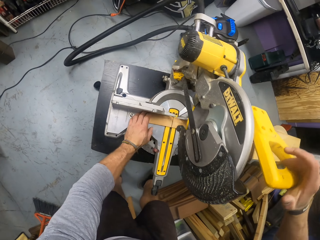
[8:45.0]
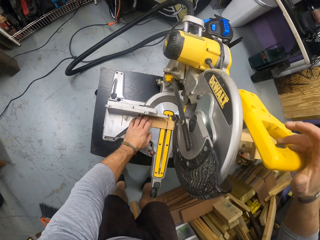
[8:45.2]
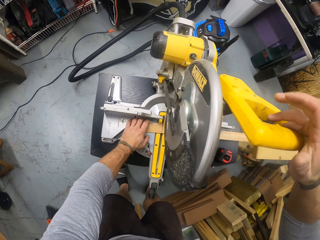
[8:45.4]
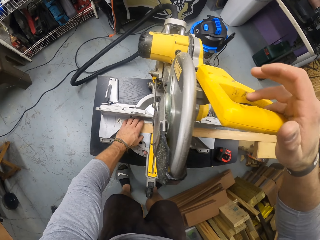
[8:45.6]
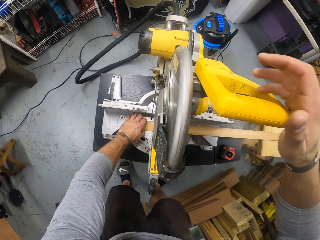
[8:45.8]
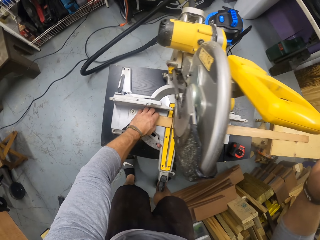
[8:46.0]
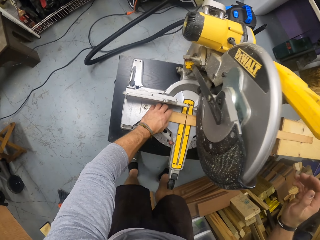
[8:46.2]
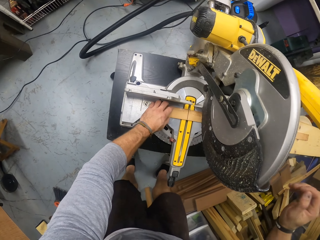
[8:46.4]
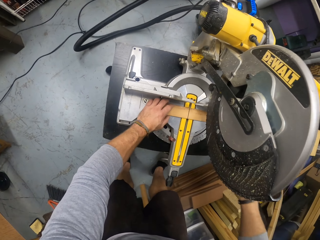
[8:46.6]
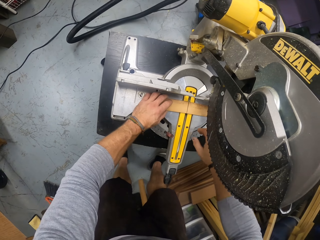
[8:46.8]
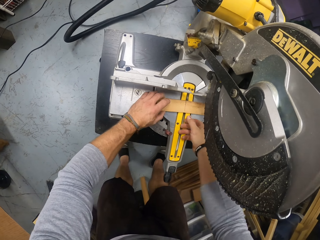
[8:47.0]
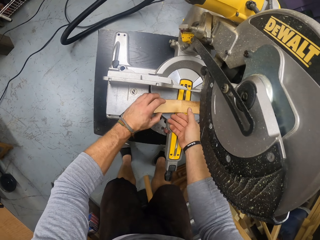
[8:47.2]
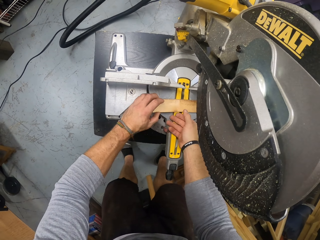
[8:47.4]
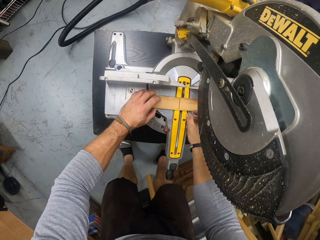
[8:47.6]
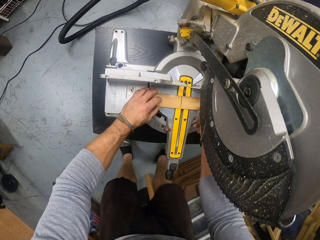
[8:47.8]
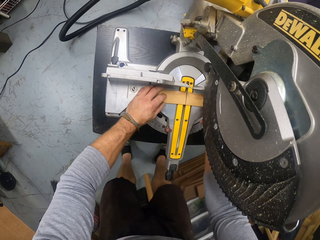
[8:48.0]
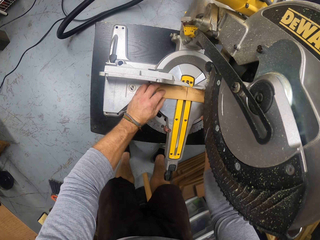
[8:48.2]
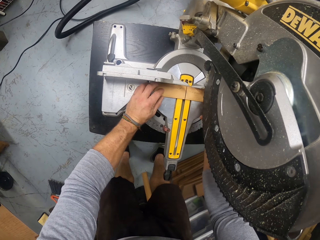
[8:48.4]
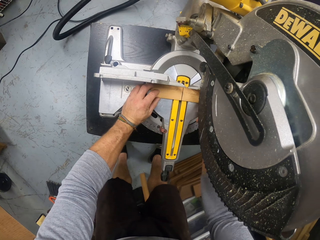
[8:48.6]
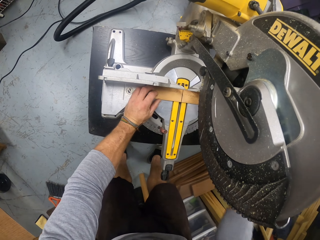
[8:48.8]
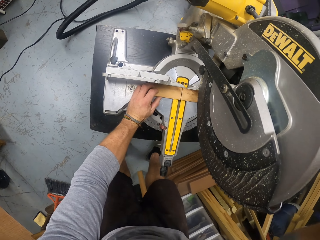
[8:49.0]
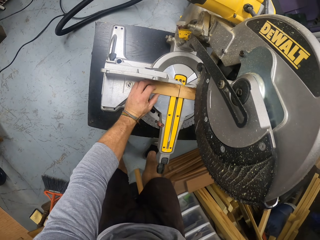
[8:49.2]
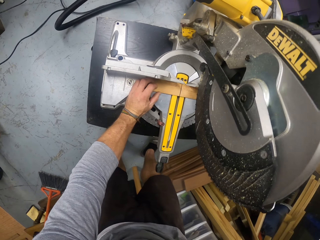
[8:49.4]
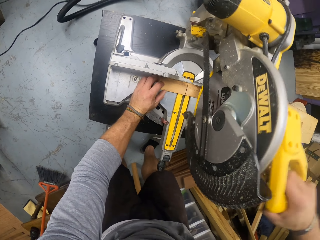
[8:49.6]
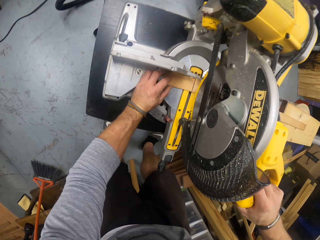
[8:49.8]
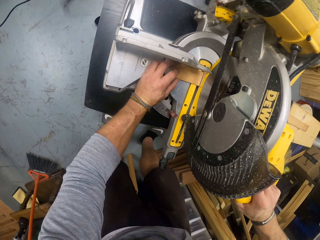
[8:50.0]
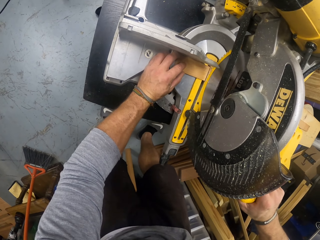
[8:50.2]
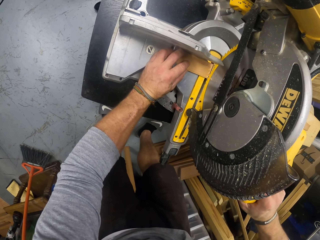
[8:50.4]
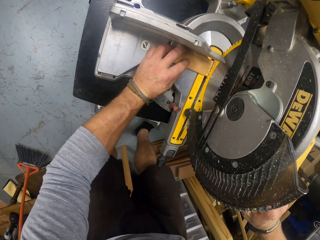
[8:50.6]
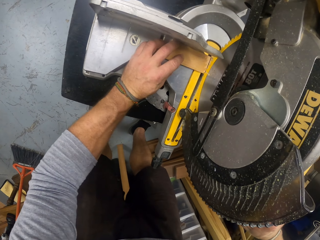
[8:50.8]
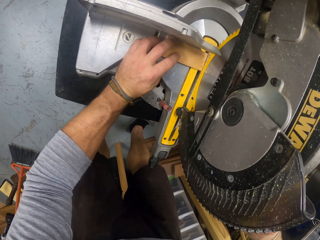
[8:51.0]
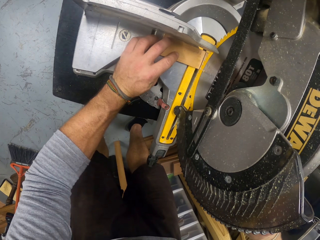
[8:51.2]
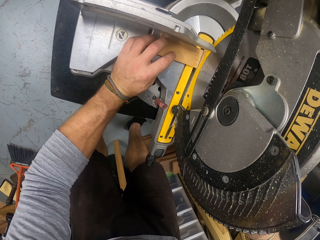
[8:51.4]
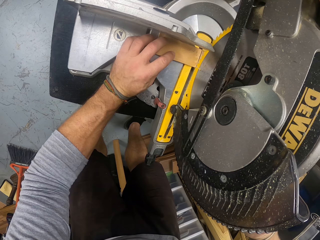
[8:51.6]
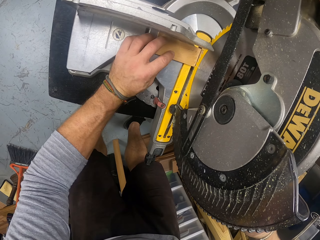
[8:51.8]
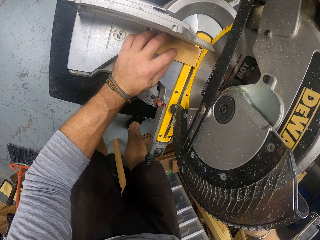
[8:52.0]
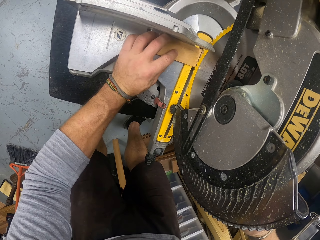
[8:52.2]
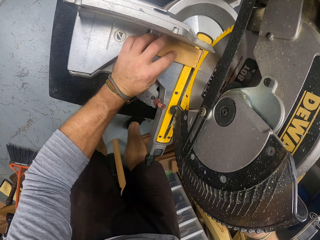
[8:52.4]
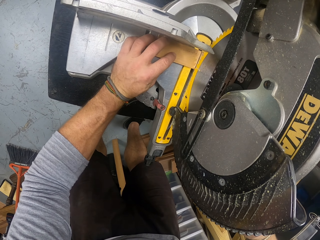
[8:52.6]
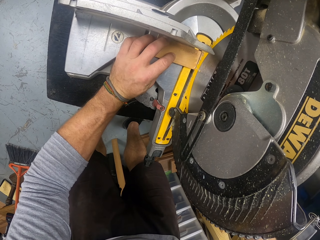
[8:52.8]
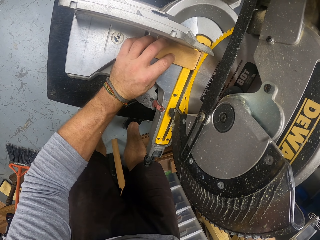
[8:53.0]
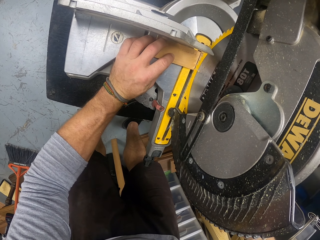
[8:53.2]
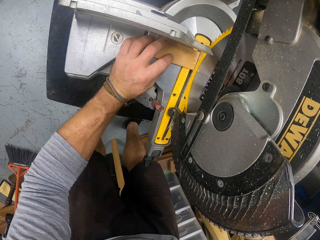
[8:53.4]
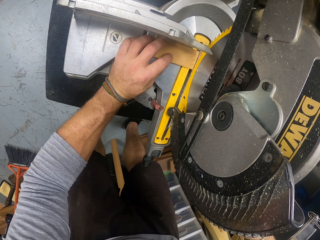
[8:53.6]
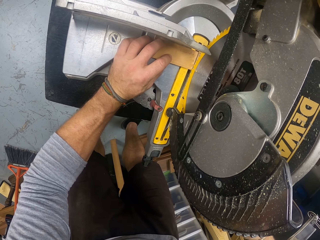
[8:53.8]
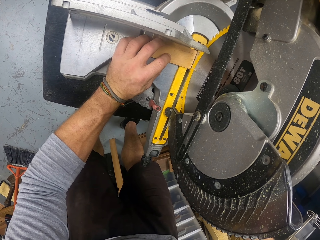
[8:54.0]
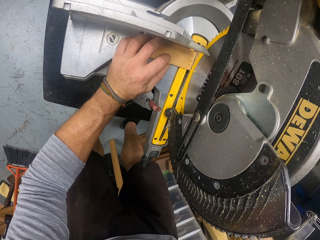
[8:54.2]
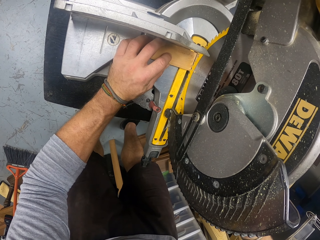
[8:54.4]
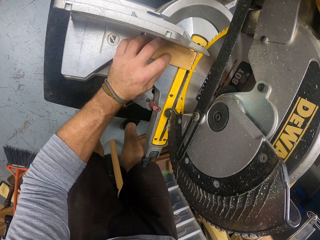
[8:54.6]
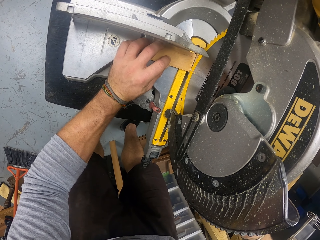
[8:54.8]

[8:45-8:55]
The camera wearer adjusts the plank on the compound slide miter saw with both hands. He pulls down the handle of the compound slide miter saw with his right hand.

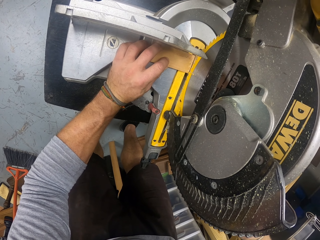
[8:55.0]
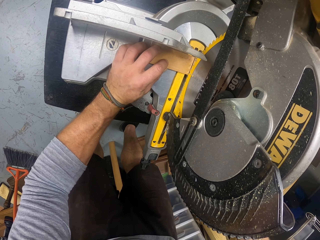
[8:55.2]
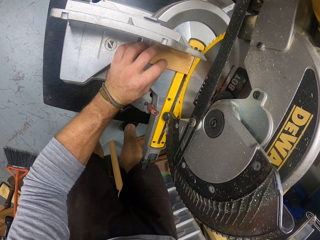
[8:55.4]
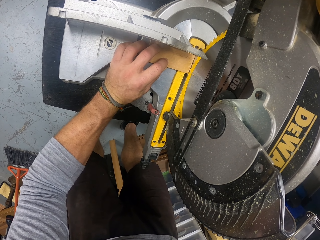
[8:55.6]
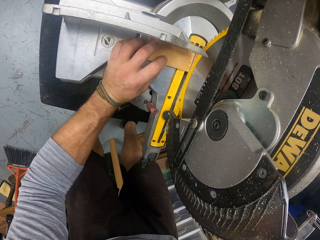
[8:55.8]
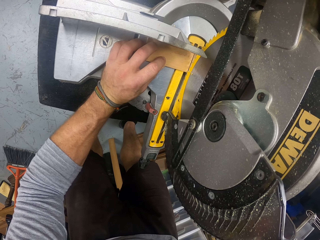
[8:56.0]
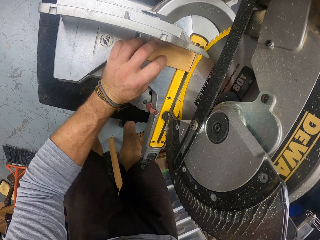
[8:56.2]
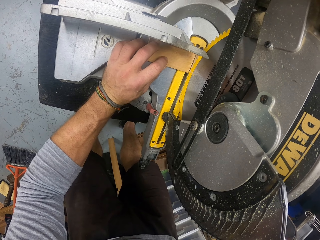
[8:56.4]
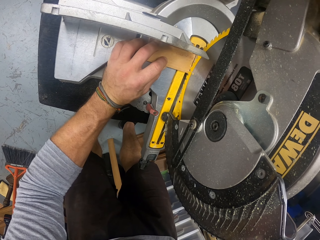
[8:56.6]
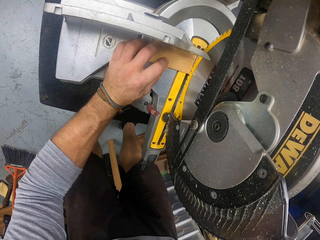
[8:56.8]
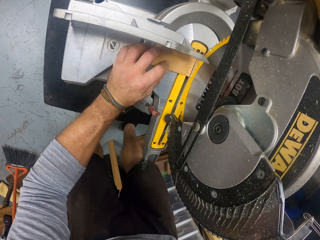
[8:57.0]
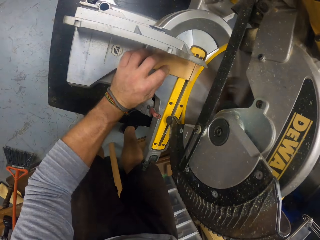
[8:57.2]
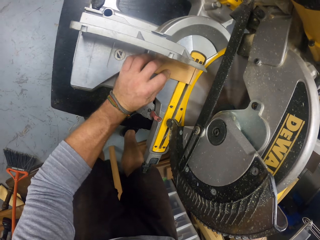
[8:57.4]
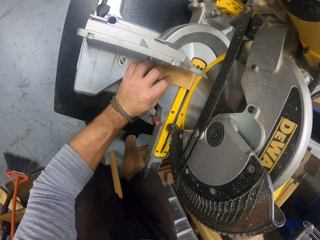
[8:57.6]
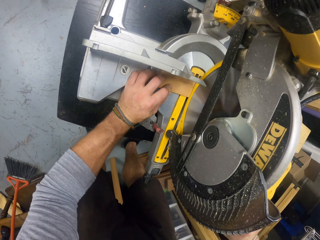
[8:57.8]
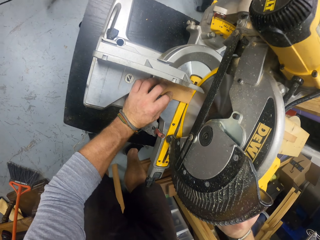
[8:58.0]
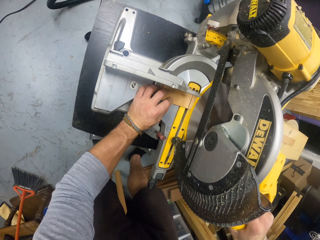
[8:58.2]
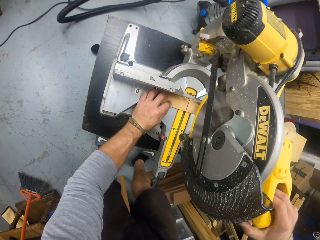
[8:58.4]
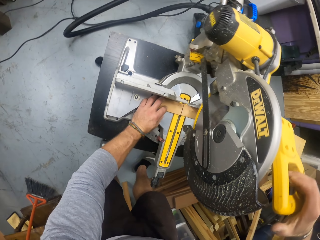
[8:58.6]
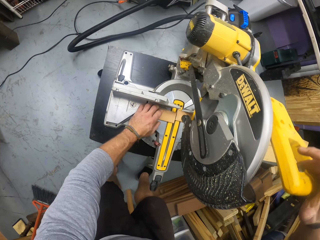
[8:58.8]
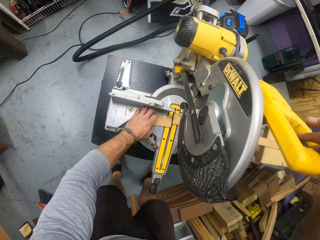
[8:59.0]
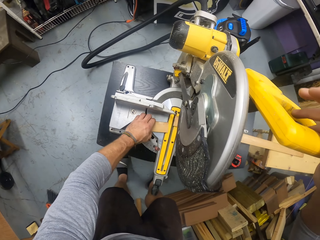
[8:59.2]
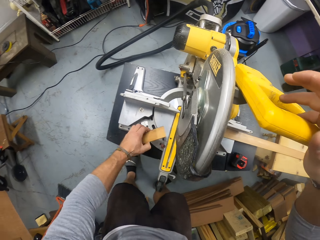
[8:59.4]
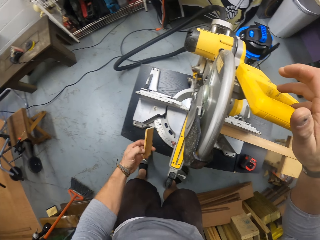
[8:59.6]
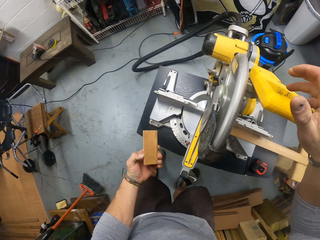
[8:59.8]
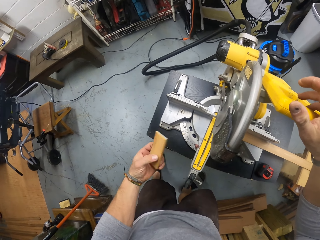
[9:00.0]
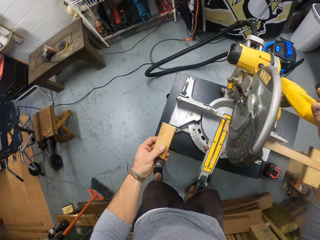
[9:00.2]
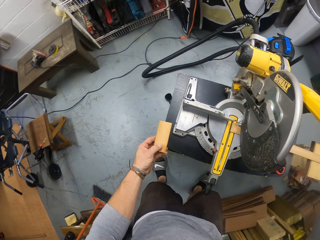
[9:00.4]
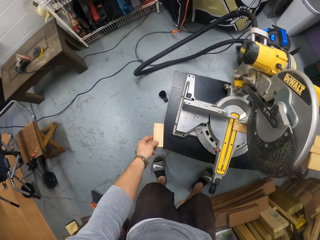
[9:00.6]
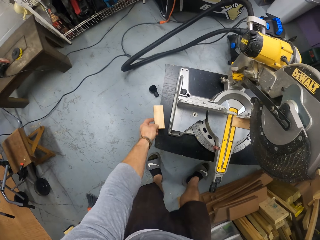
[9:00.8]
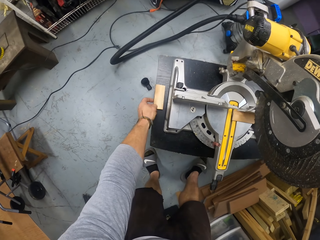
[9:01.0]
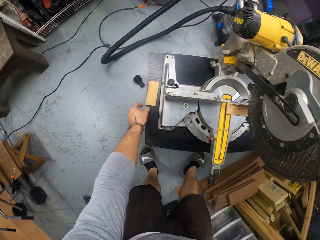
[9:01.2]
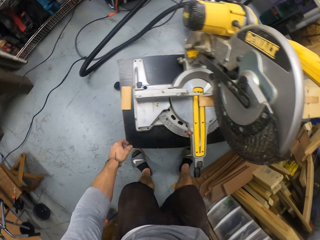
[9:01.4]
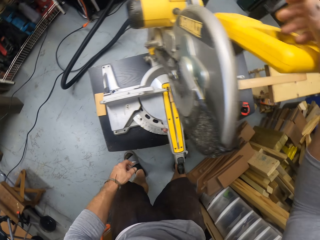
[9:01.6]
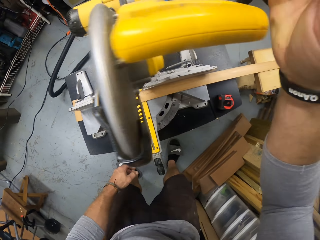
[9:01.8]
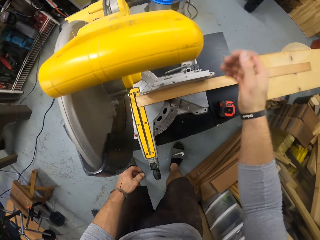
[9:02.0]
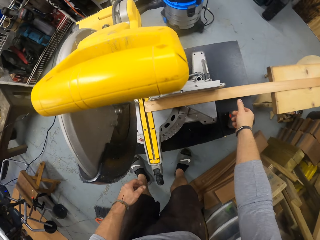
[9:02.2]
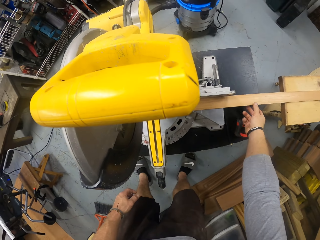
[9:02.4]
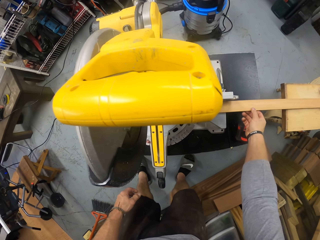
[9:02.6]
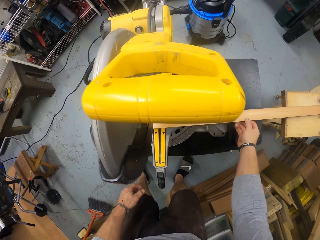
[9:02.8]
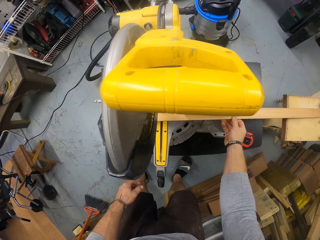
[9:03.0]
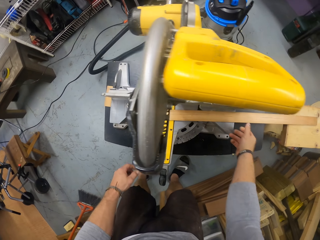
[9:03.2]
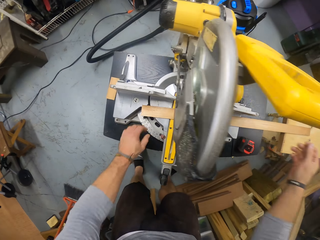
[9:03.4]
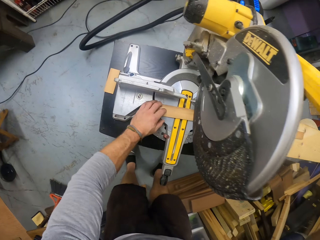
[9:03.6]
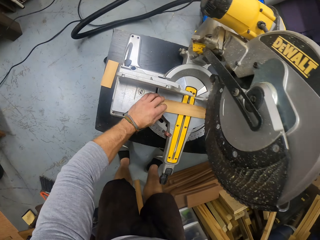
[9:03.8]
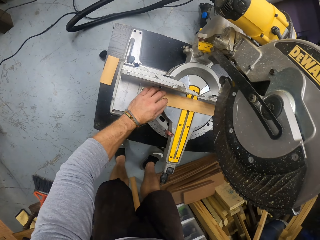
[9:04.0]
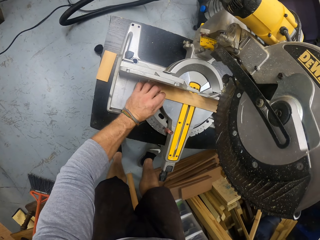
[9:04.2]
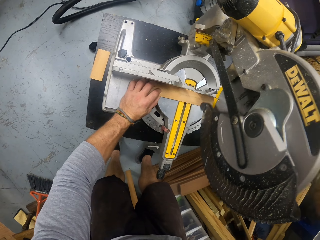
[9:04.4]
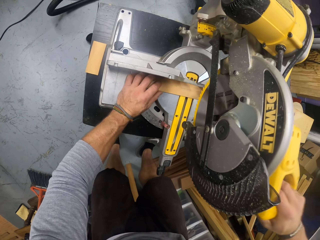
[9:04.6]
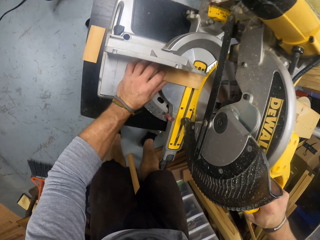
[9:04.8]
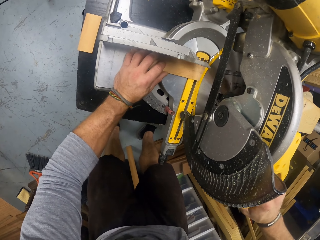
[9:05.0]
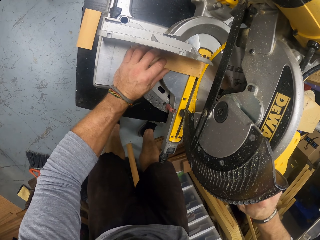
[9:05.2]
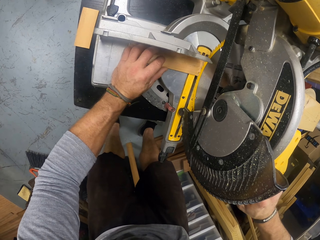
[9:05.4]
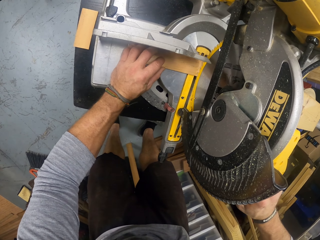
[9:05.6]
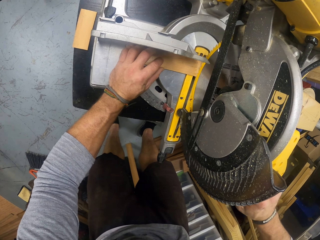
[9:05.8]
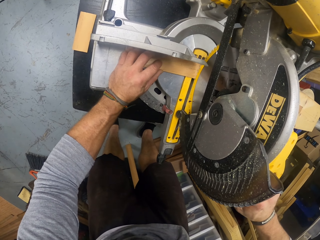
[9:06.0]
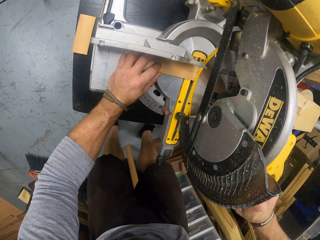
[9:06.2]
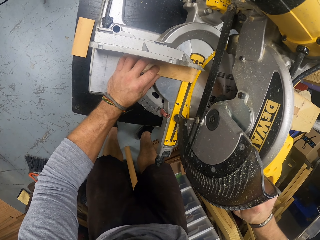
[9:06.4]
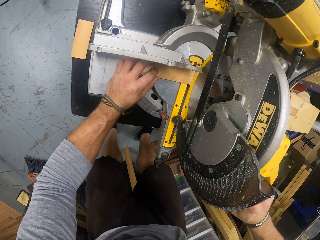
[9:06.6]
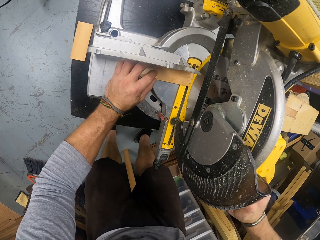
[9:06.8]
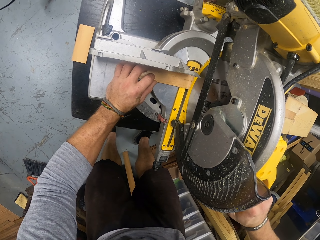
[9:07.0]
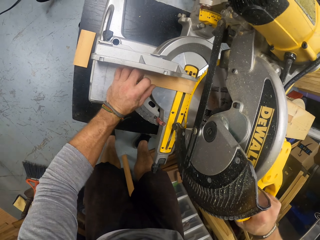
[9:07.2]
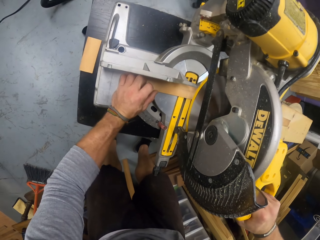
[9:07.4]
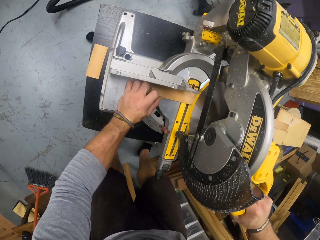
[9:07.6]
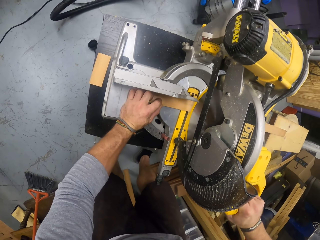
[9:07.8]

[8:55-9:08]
The camera wearer cuts the plank with the compound slide miter saw. He pulls up the handle of the compound slide miter saw with his right hand. He picks a piece of the plank from the compound slide miter saw with his left hand. He drops the piece of plank in his left hand onto the compound slide miter saw table. He adjusts the plank on the compound slide miter saw with his left hand. He drags the piece of wood on the cutting machine. He adjusts the plank on the compound slide miter saw with his right hand. He adjusts the plank on the compound slide miter saw with his left hand. He pulls down the handle of the compound slide miter saw with his right hand. He cuts the wood with the cutting machine.
